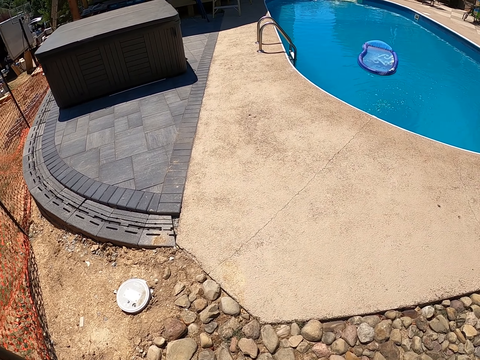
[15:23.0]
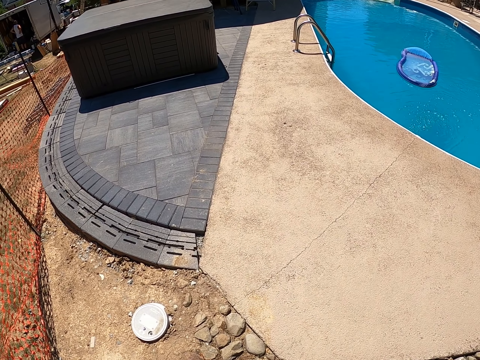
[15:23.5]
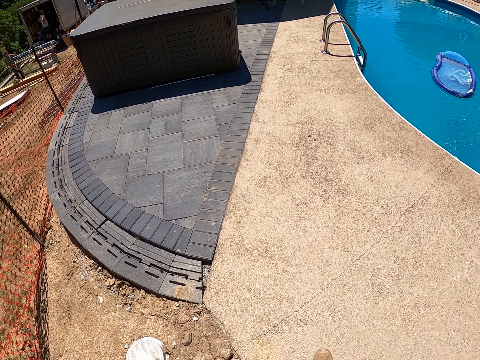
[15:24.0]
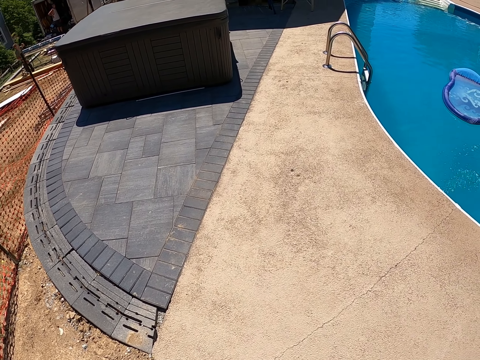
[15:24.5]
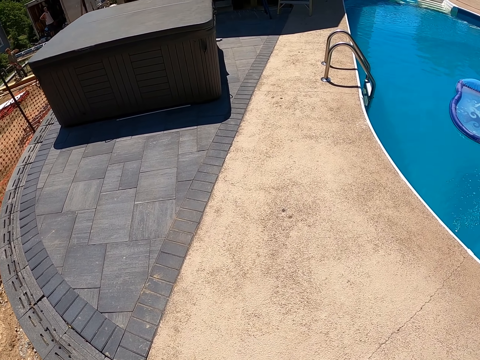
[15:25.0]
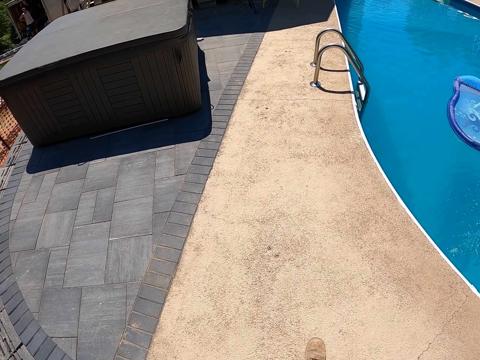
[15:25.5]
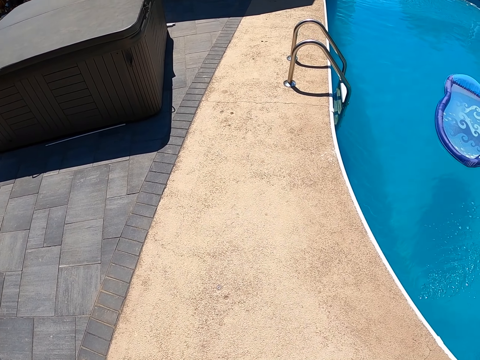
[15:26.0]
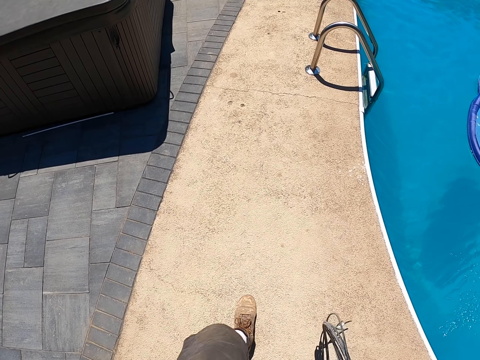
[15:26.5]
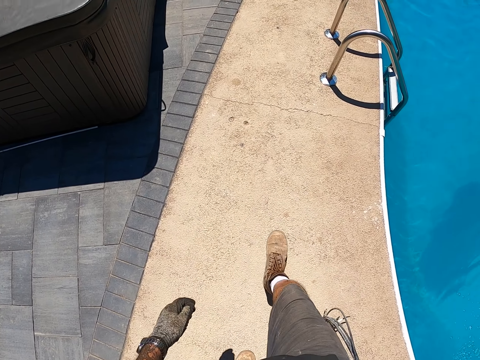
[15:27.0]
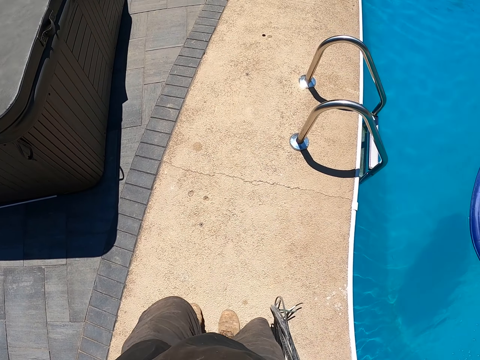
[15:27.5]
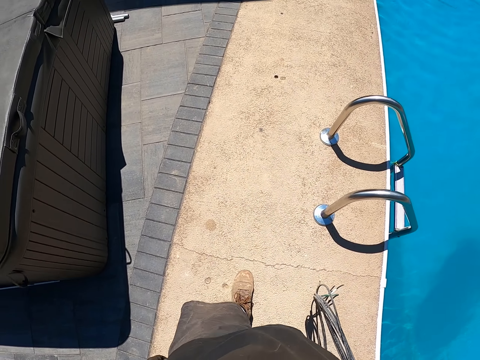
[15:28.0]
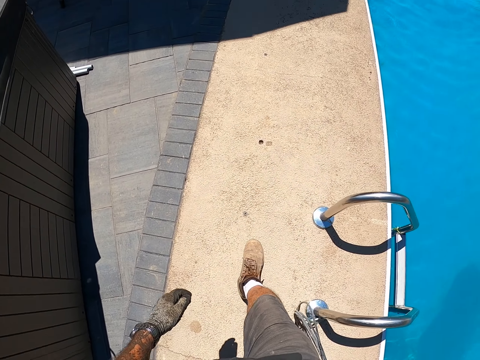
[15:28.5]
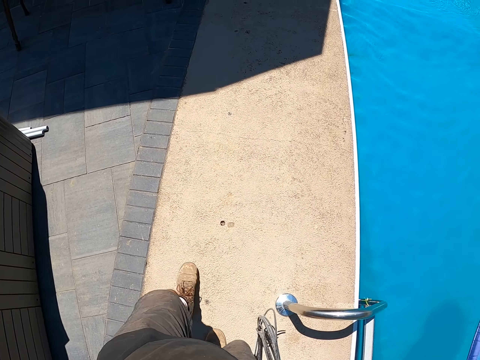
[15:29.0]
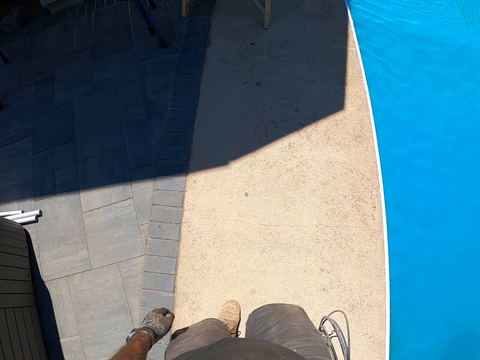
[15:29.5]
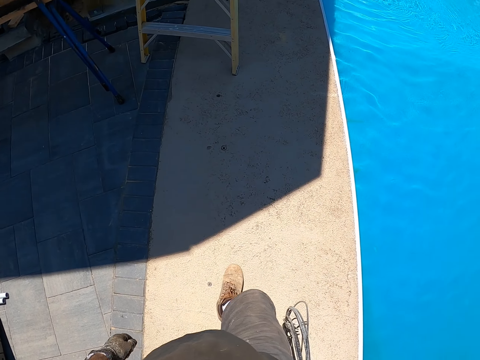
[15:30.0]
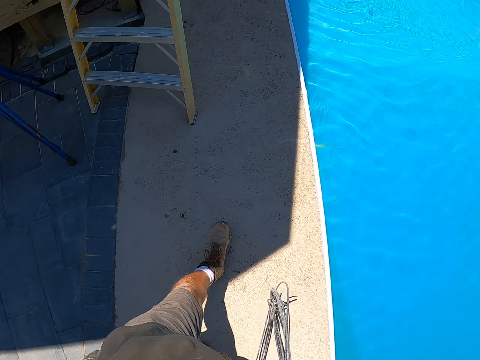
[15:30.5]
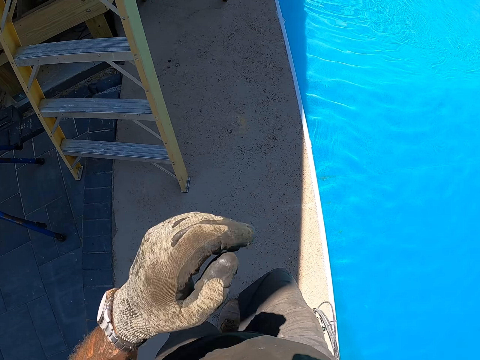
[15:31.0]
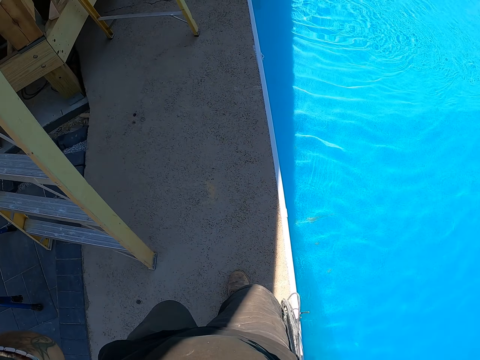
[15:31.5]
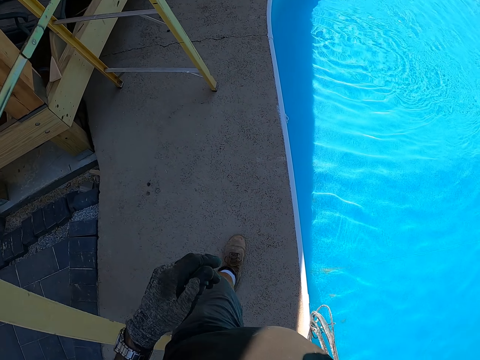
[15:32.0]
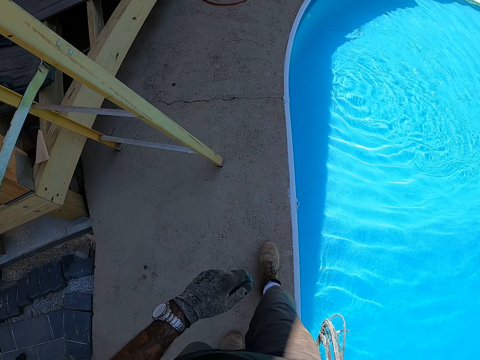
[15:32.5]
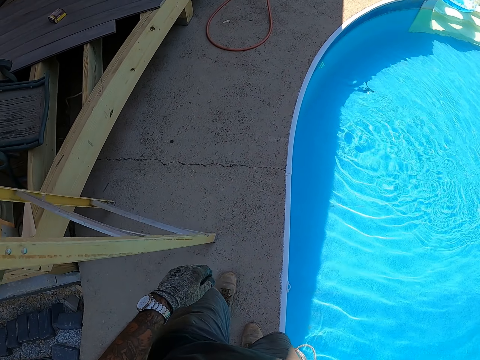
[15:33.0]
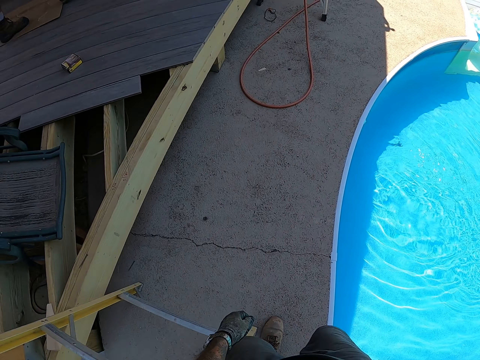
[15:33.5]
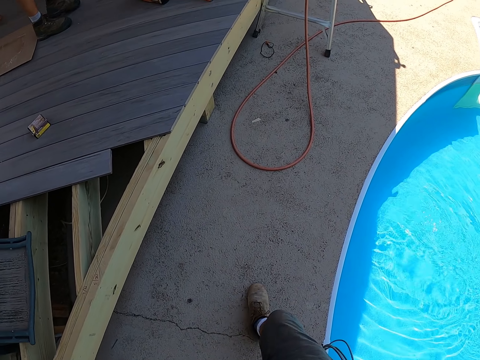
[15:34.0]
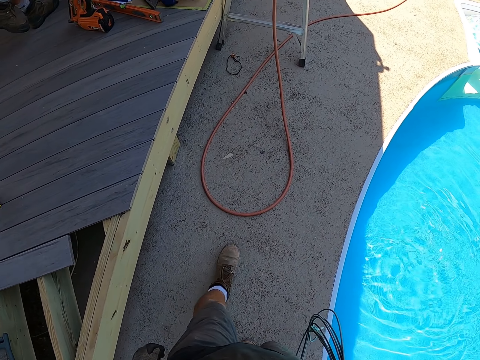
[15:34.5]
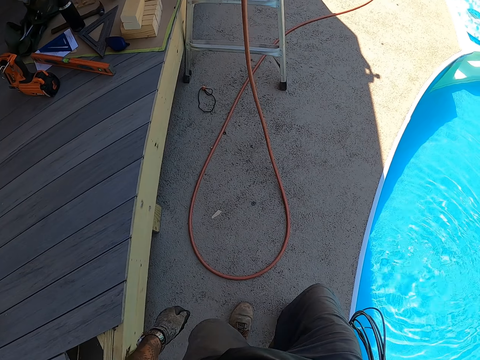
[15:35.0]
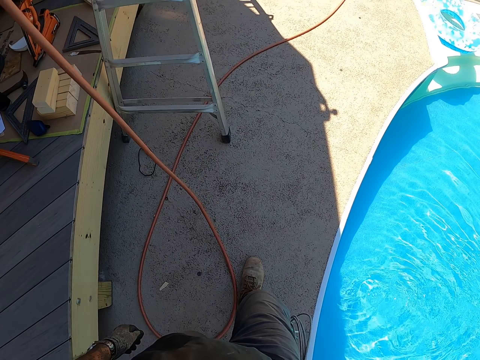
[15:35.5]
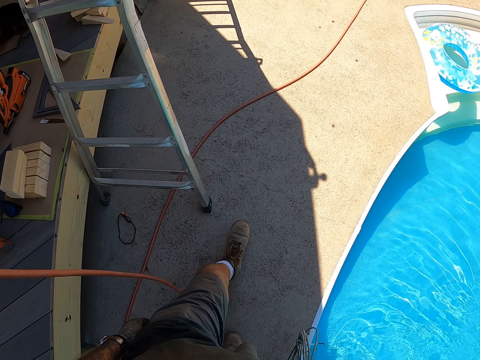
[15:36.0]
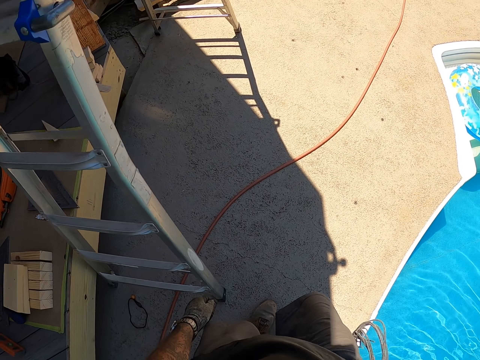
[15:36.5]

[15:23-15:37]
The camera wearer scratches their face.

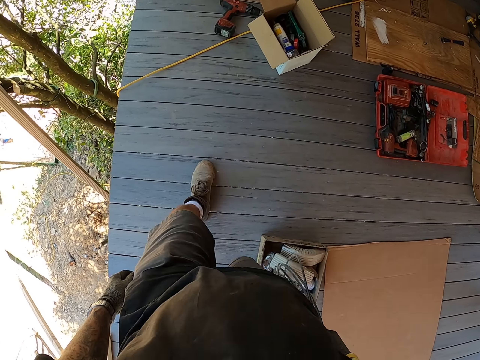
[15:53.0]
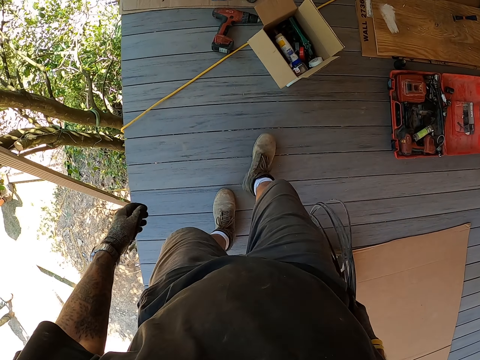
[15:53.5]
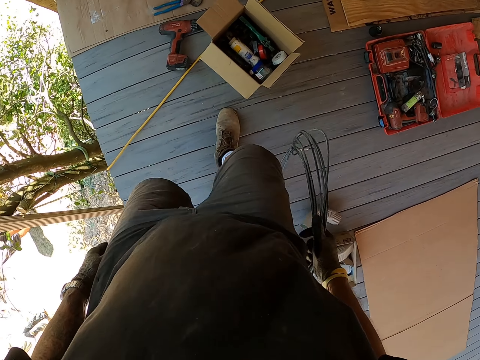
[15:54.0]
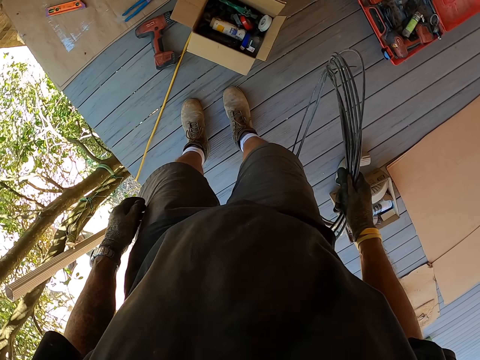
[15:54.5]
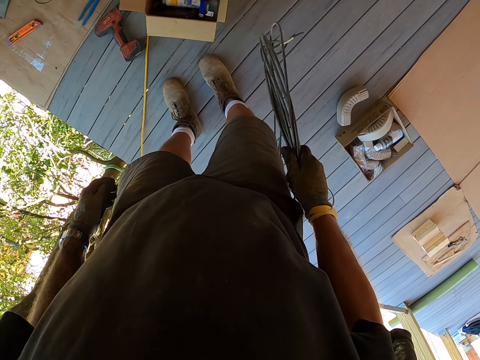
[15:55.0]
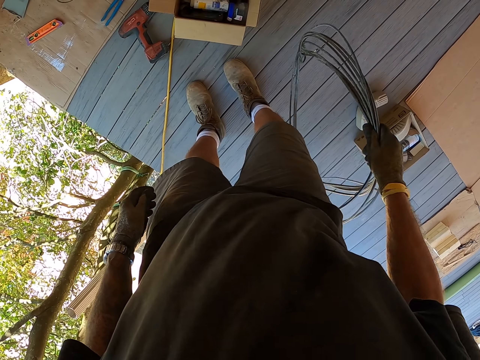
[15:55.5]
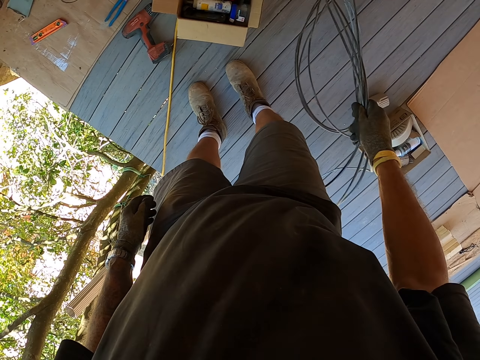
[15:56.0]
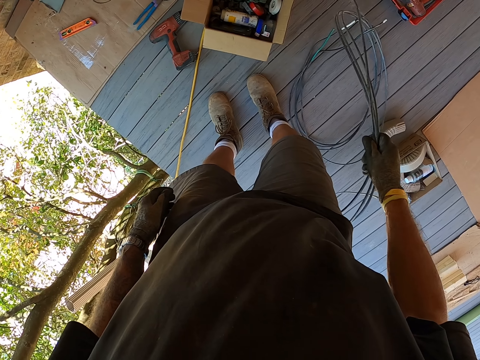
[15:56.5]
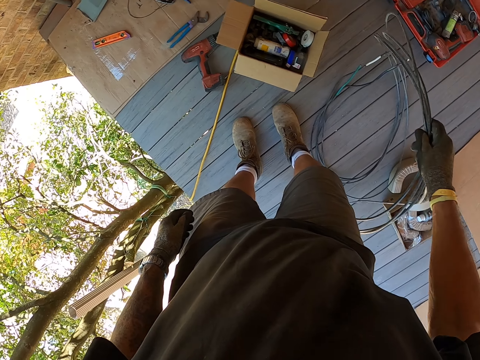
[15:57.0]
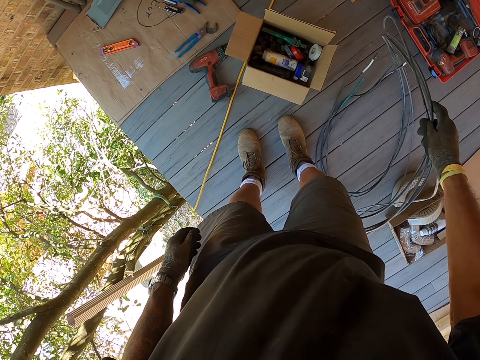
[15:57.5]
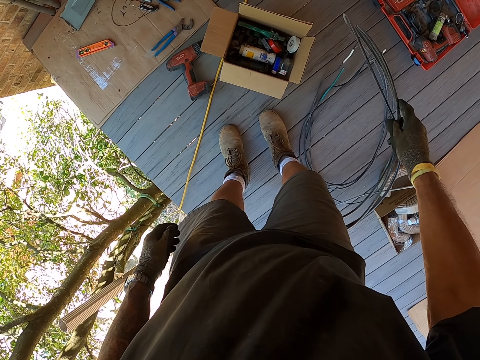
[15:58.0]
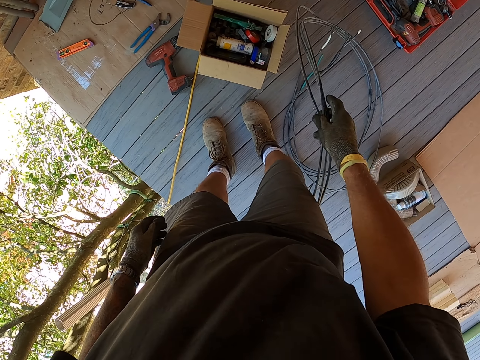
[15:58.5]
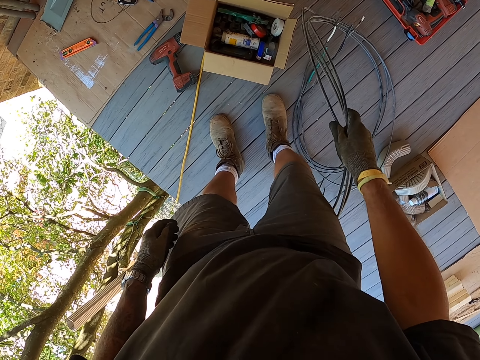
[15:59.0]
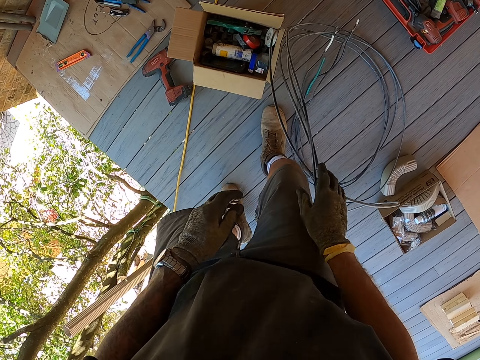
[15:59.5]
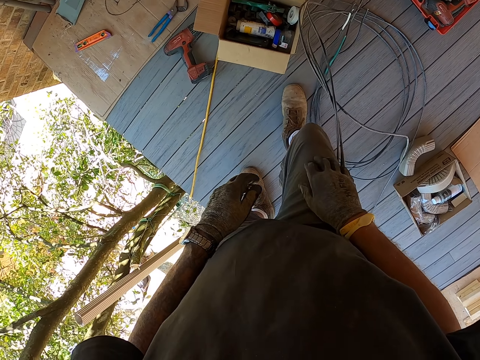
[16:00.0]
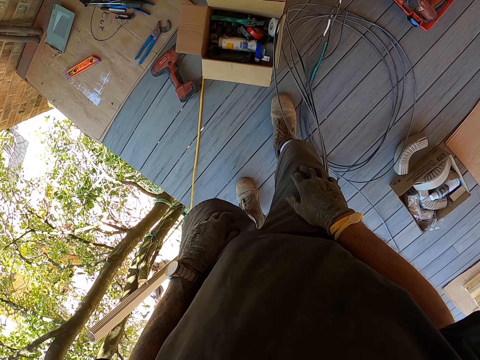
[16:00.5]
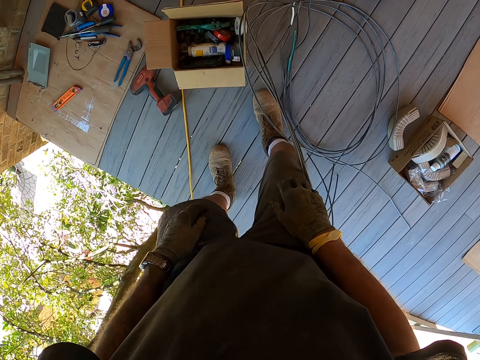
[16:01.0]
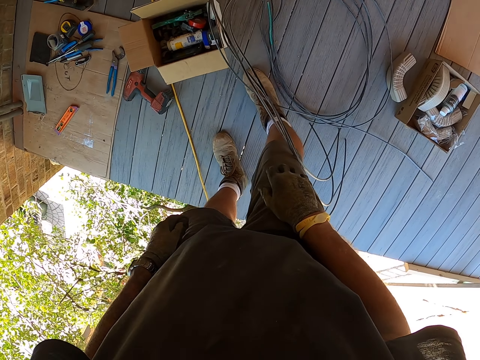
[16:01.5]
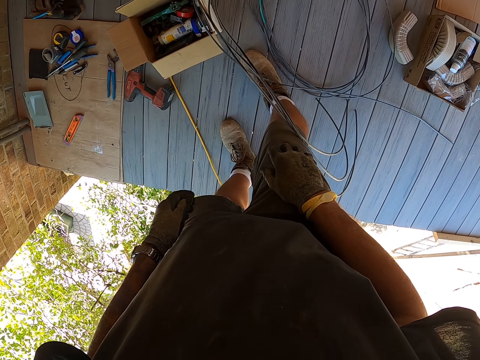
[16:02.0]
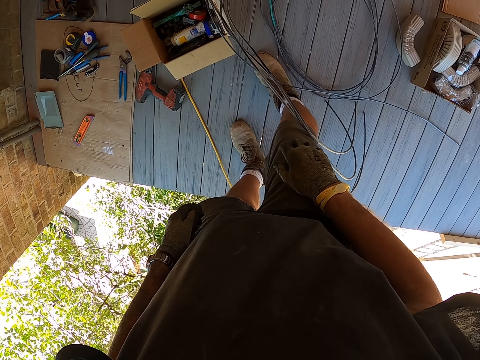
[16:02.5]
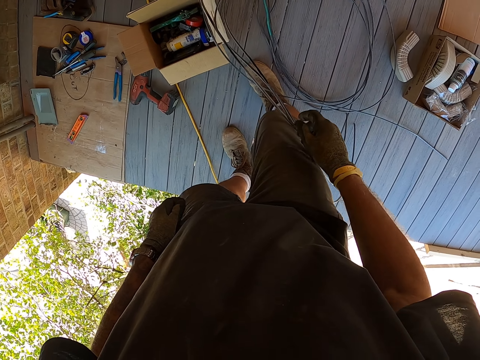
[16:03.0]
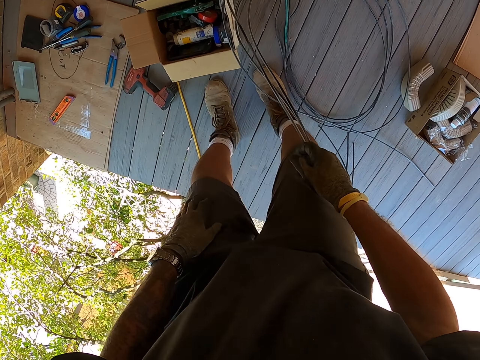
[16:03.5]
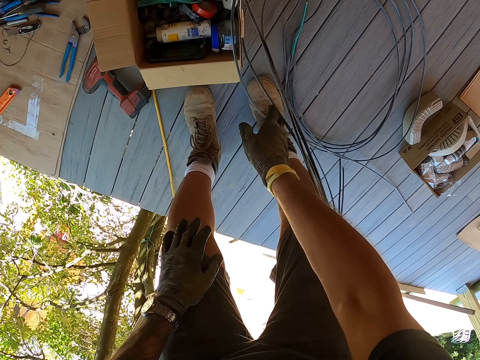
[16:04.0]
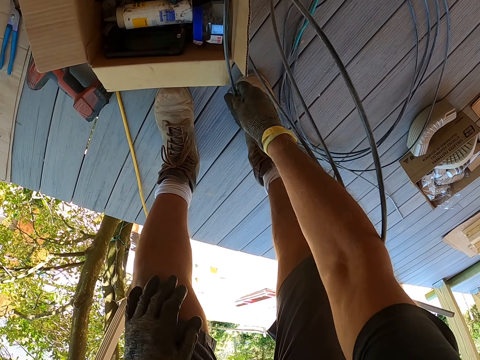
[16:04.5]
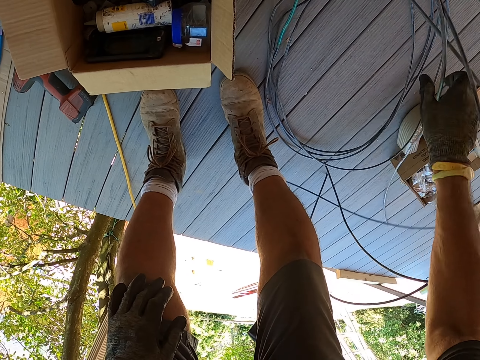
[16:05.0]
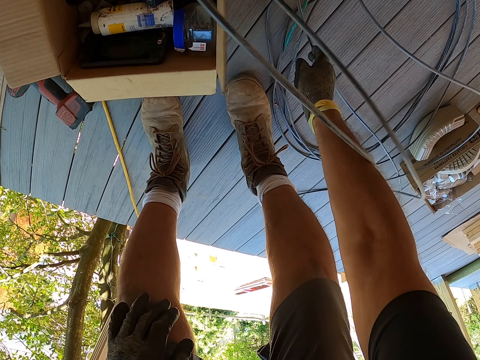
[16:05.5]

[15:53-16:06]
The camera wearer looks around. They put wire on the floor. They look around. They move around. They look around. They bend downwards and move the wire on the floor.
